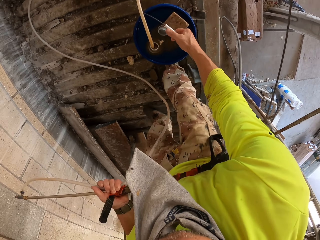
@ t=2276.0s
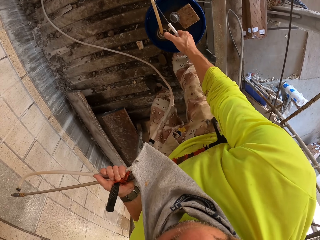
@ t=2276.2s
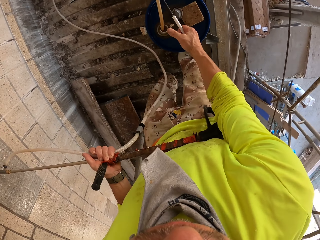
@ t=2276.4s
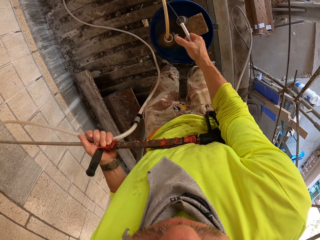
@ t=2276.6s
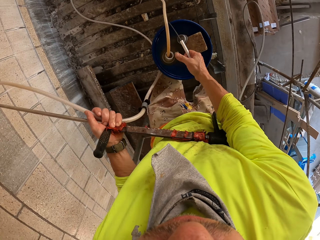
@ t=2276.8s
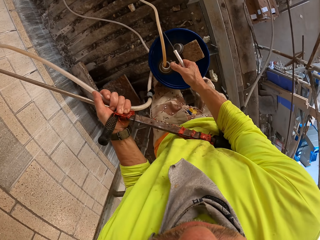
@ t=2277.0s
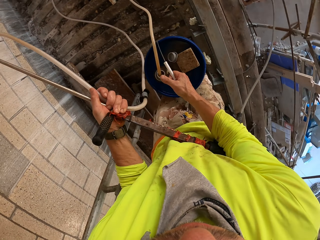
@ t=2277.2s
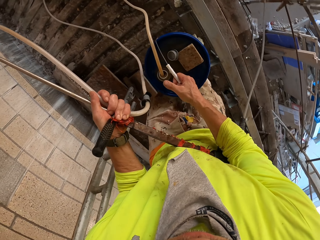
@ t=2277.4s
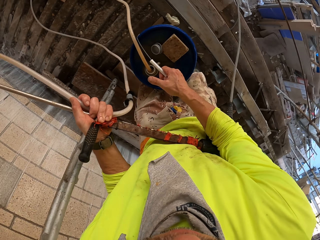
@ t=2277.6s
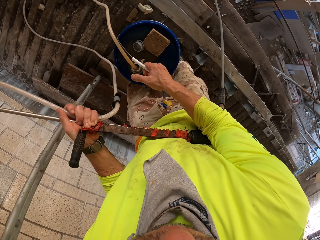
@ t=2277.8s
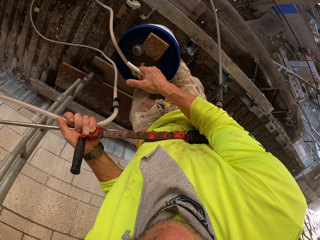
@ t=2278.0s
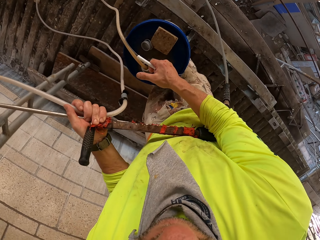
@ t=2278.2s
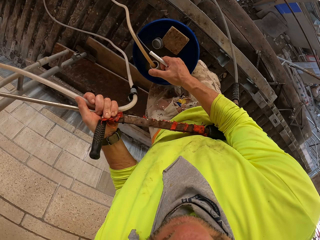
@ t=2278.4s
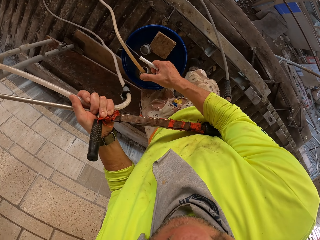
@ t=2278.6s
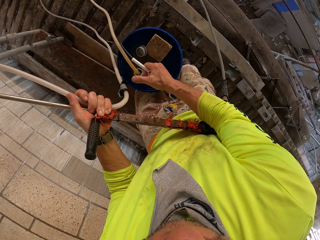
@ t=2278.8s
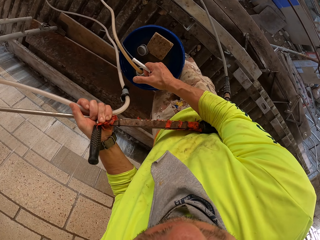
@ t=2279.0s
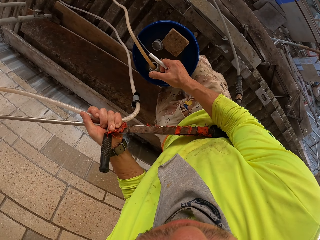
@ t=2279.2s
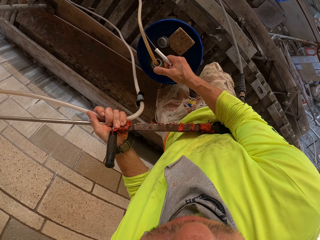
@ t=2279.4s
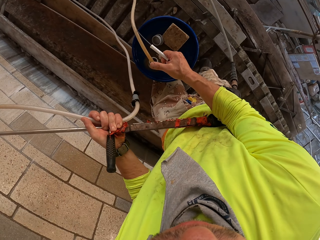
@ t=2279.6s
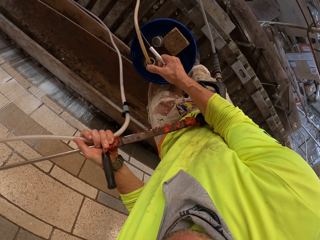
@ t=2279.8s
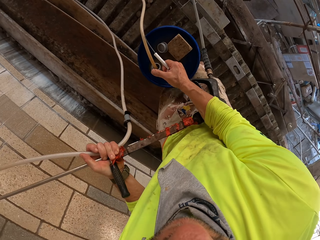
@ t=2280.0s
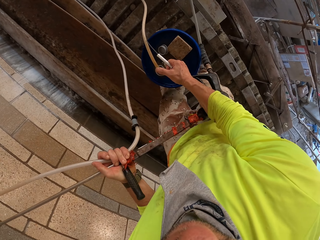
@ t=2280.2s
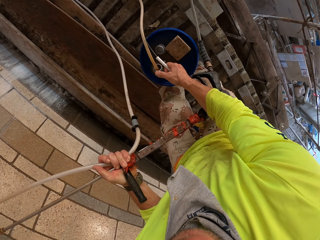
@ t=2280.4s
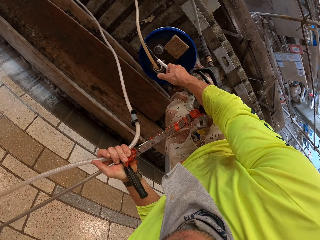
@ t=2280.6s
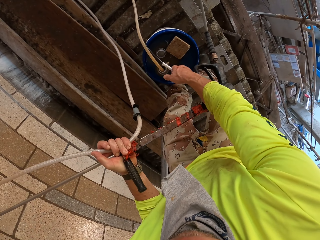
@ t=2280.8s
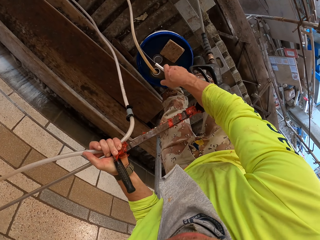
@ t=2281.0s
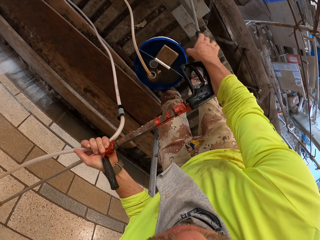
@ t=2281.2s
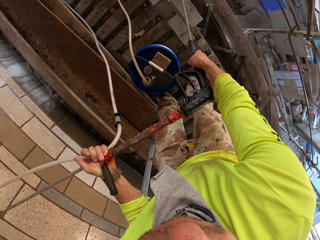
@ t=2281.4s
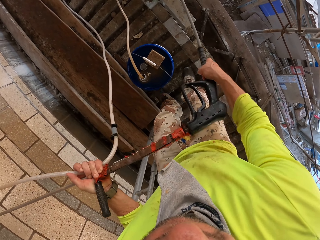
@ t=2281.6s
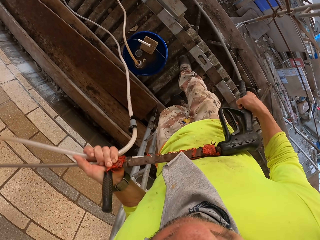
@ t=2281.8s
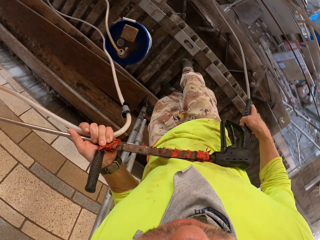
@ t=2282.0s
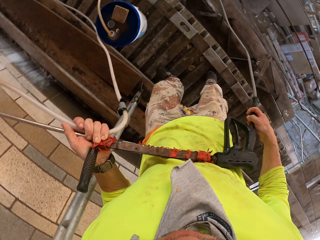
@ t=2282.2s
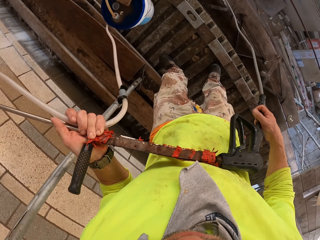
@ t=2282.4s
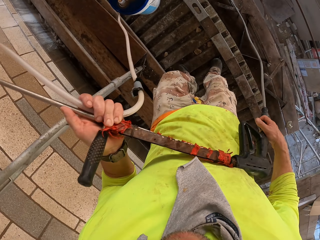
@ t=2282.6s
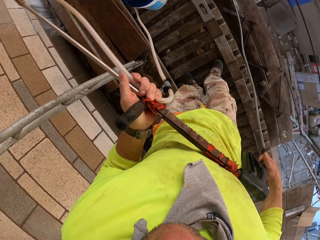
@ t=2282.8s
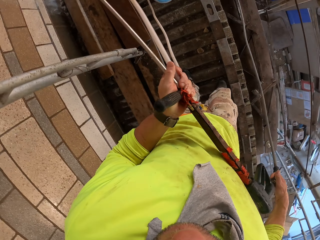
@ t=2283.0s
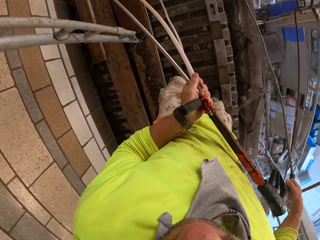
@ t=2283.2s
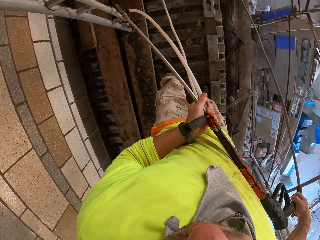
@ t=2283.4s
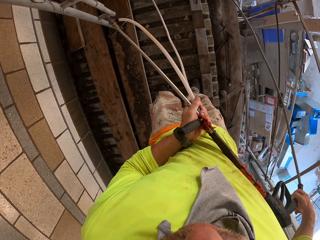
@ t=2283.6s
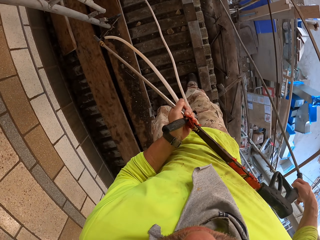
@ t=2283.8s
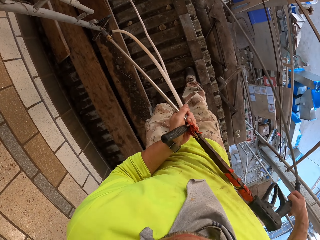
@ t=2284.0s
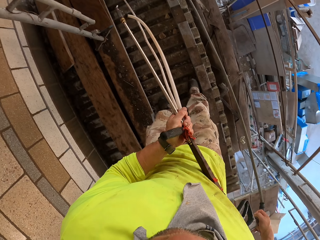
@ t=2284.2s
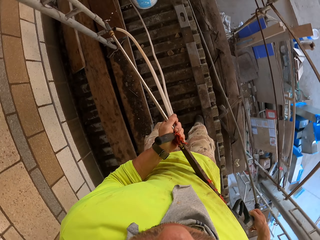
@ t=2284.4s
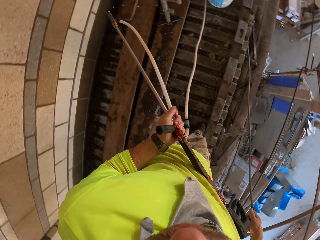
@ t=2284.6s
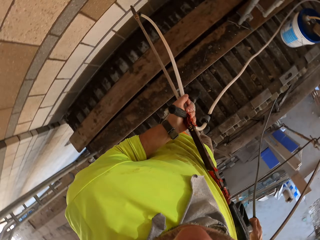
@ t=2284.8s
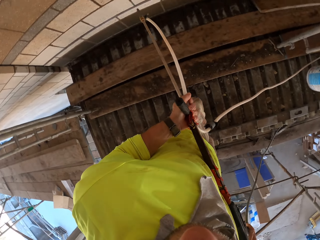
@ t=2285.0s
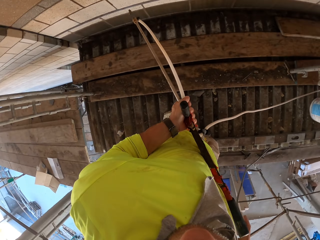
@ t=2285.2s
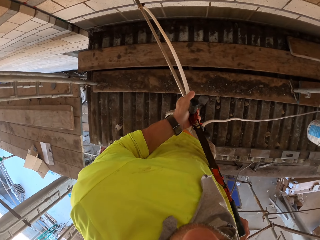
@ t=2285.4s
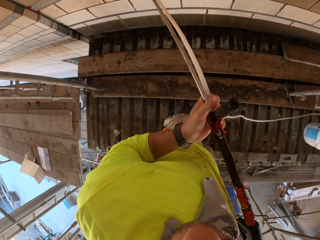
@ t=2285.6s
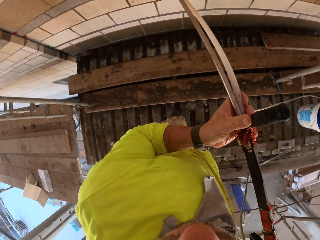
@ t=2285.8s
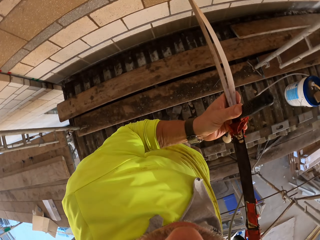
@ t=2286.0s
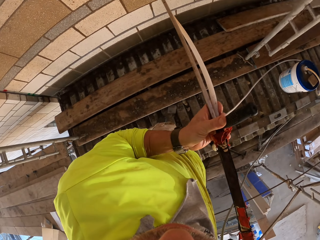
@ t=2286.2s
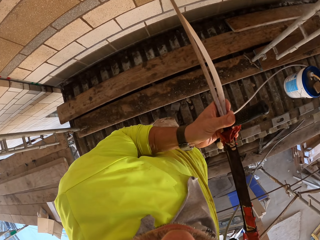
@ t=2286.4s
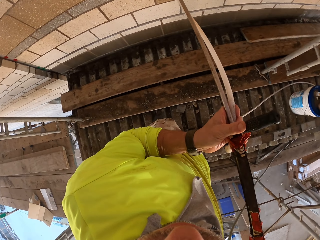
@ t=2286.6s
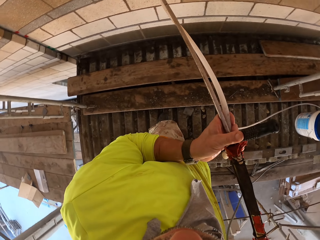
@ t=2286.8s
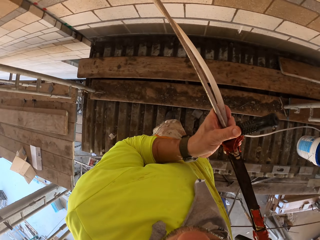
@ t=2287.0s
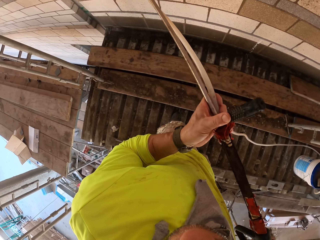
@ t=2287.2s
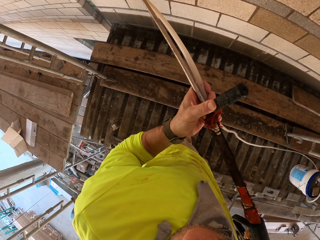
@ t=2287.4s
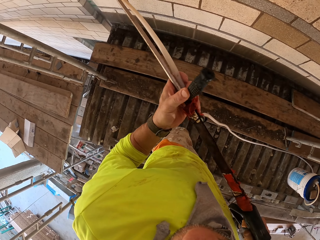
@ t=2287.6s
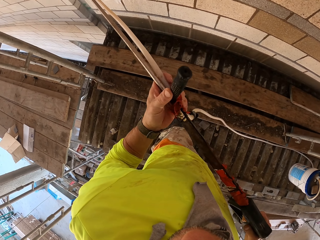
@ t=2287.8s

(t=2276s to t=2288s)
The camera wearer moves the bucket. They pull the high pressure washer gun.

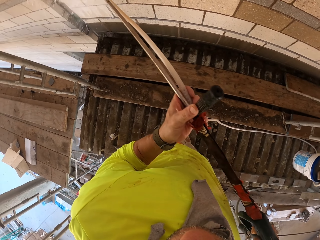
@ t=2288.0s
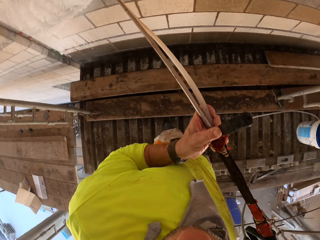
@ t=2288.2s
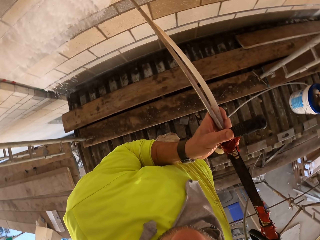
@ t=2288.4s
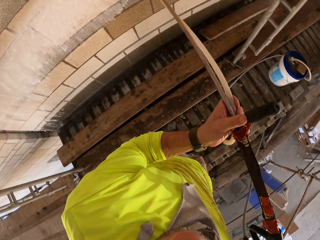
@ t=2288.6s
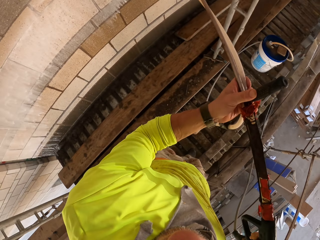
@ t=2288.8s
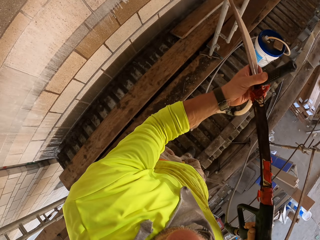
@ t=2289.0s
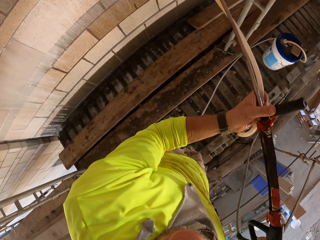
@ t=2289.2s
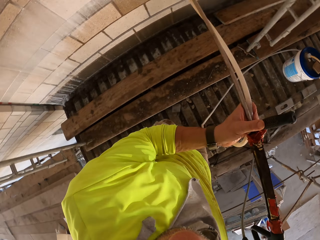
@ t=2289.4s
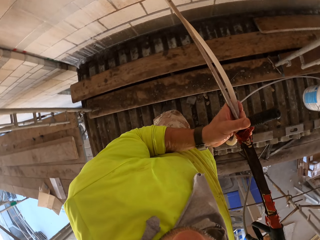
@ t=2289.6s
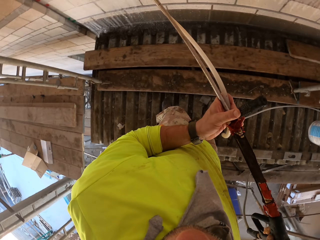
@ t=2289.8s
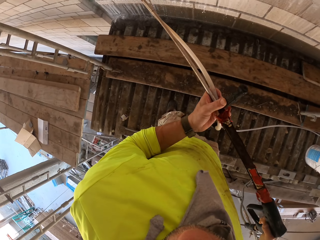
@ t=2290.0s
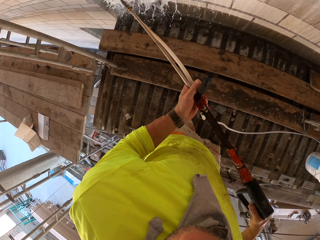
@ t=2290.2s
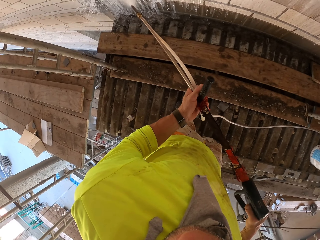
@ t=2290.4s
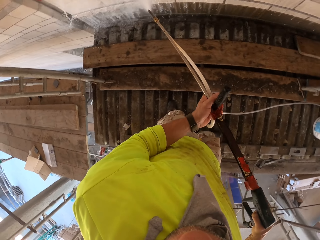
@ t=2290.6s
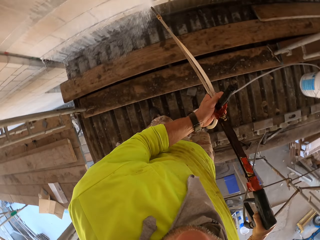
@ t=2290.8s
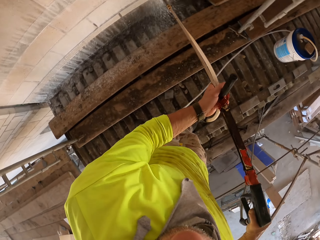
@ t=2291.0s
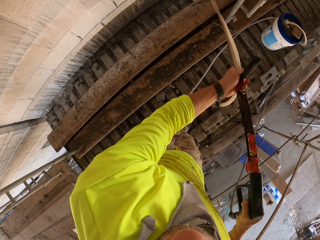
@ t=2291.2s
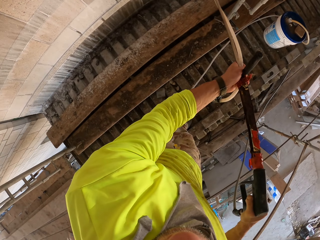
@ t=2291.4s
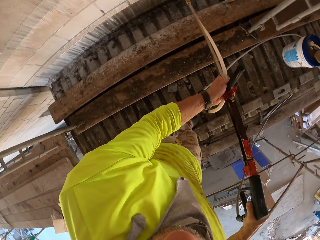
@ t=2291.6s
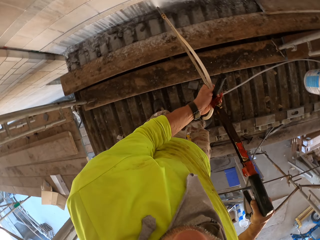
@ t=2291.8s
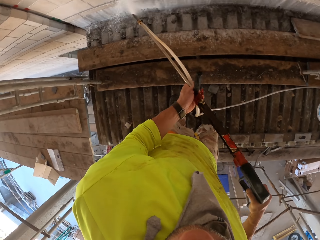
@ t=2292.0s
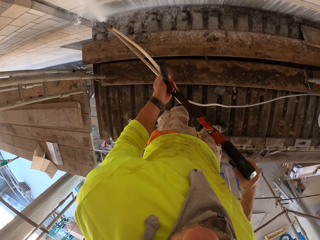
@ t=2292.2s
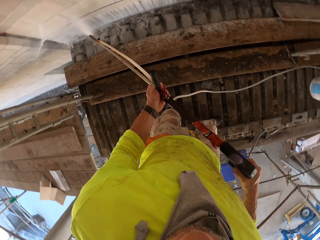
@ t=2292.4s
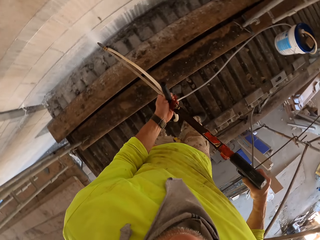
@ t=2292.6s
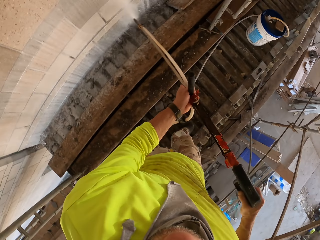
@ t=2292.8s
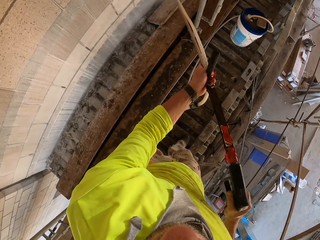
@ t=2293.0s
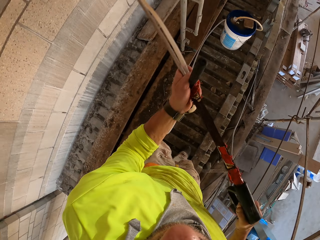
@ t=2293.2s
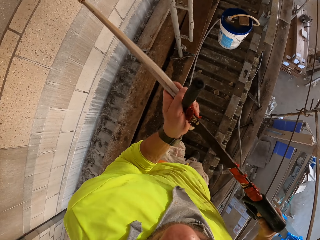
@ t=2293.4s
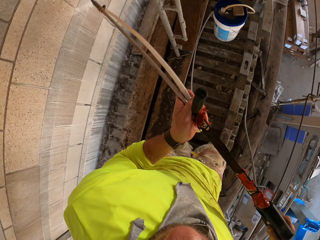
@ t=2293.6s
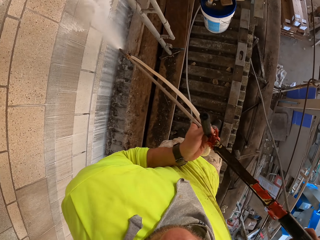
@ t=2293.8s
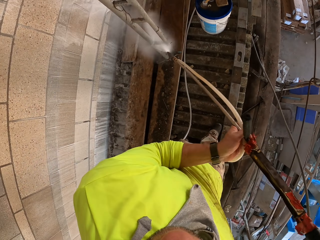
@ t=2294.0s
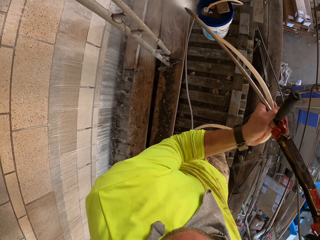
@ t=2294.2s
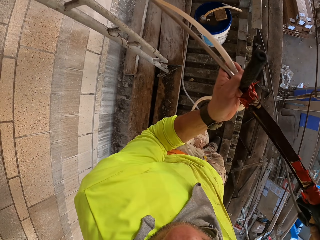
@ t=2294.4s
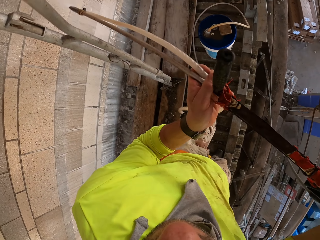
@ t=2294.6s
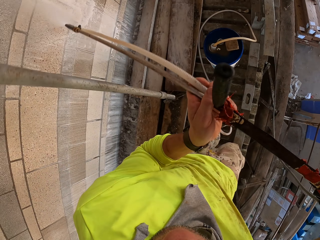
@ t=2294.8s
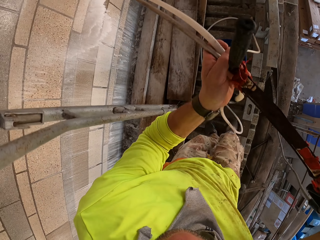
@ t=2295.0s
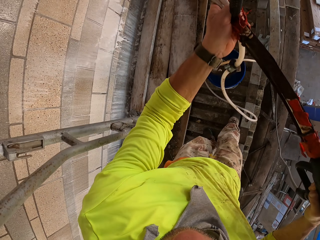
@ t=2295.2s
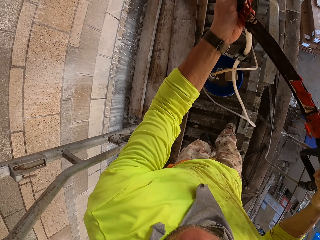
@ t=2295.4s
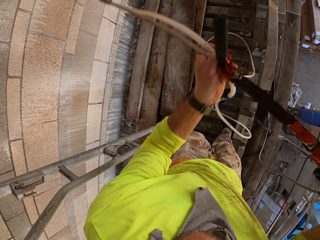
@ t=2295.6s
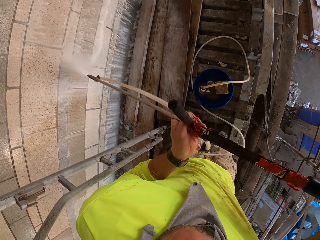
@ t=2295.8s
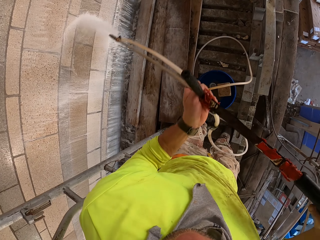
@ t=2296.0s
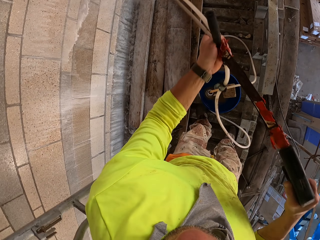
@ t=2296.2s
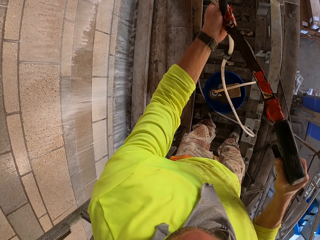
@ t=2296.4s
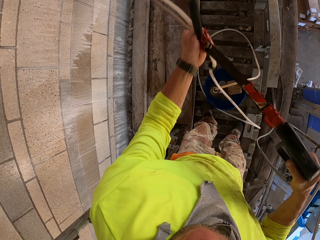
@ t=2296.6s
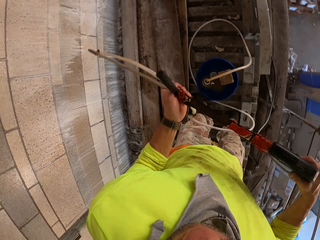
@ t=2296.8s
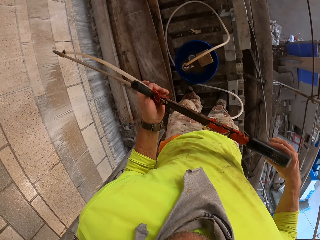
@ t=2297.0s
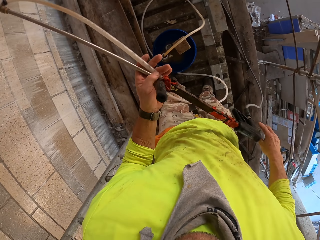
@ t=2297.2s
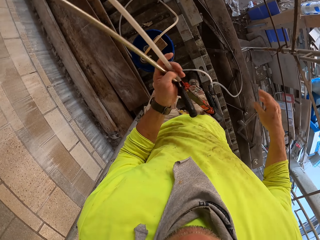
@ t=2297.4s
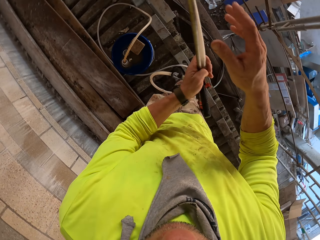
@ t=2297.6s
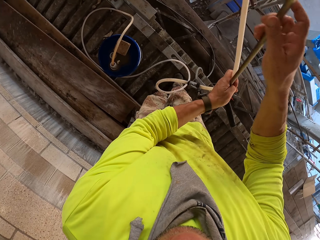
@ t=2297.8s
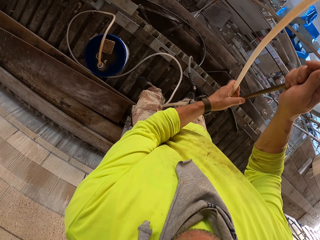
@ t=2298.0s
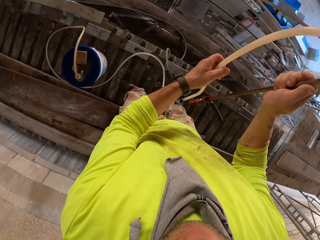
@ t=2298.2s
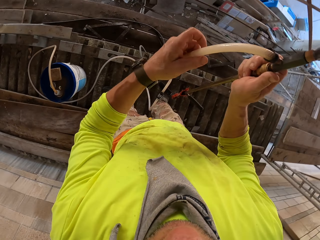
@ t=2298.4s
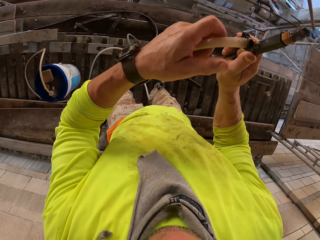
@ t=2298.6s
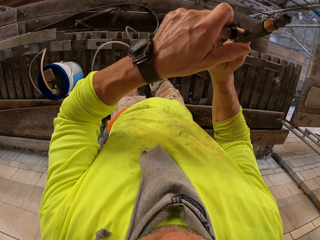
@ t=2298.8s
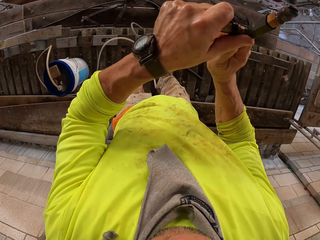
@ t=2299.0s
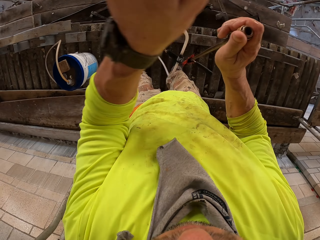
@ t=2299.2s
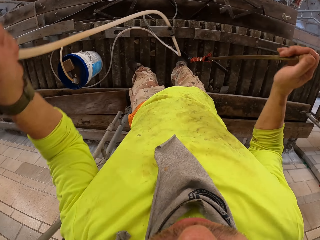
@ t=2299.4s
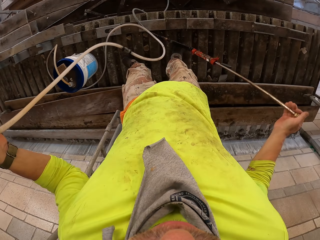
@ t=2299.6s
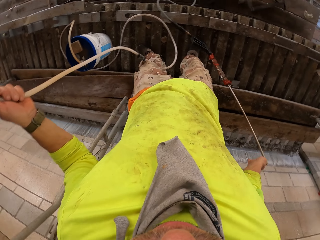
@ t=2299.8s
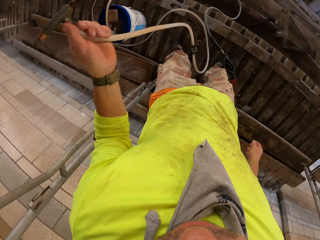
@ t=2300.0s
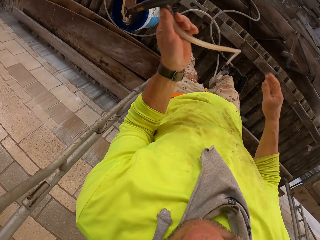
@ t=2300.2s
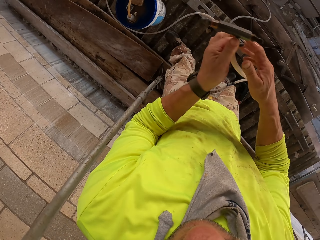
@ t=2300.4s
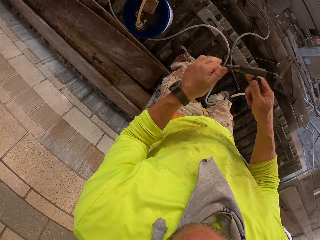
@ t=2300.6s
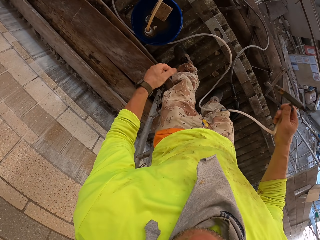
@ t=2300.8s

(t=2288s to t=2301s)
The camera wearer triggers the high pressure washer gun. They rinse the wall. They remove the pipe.
